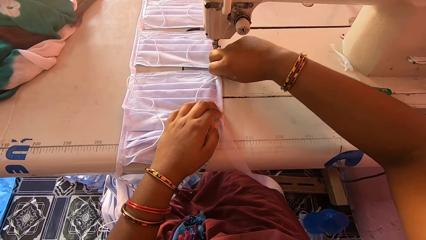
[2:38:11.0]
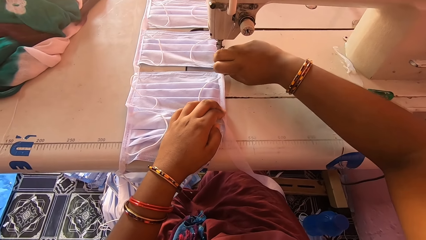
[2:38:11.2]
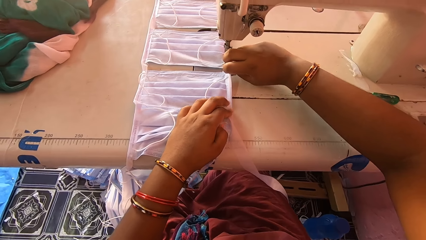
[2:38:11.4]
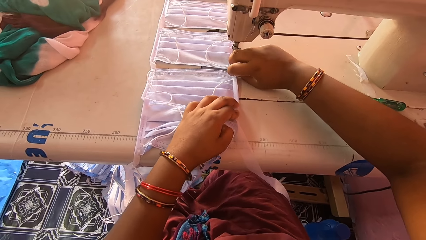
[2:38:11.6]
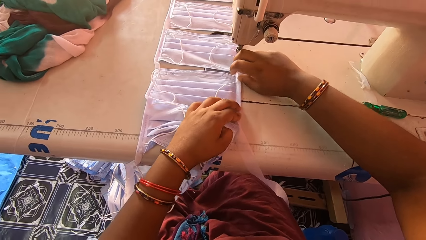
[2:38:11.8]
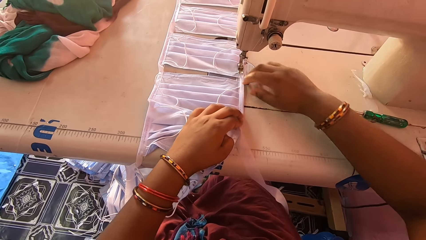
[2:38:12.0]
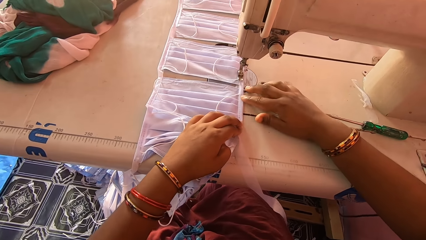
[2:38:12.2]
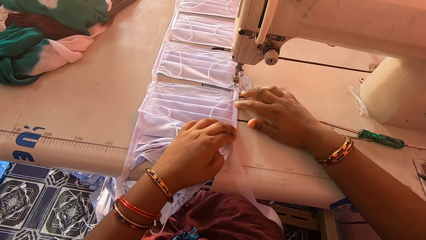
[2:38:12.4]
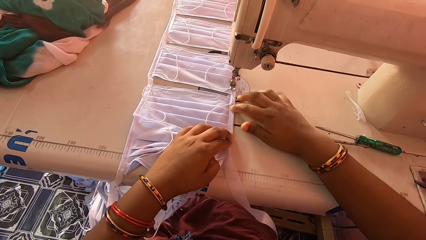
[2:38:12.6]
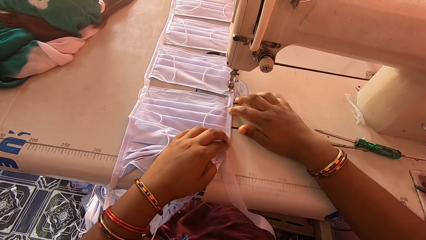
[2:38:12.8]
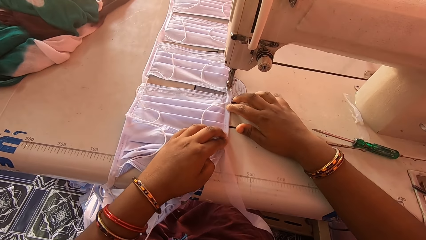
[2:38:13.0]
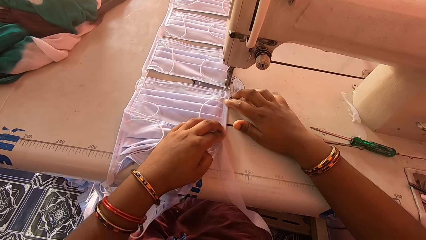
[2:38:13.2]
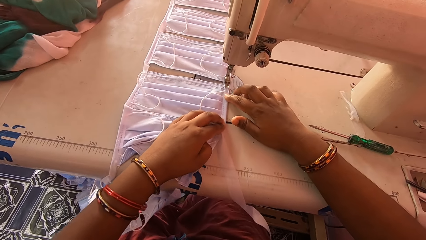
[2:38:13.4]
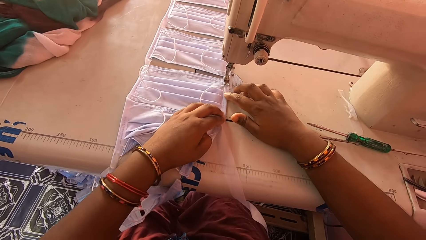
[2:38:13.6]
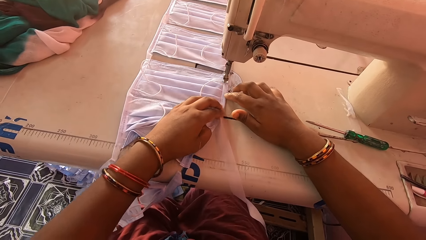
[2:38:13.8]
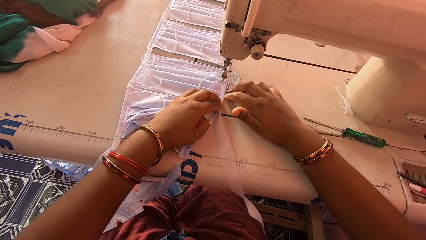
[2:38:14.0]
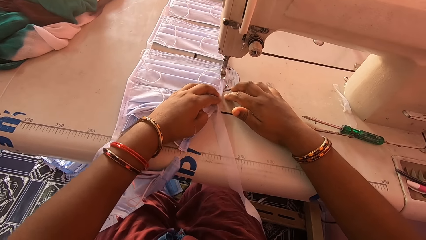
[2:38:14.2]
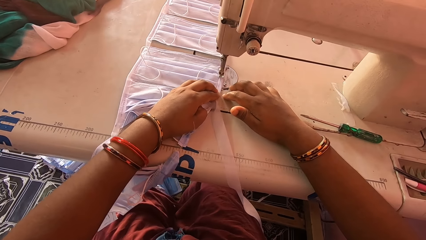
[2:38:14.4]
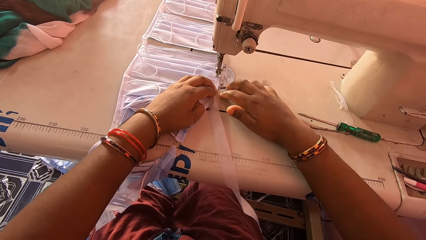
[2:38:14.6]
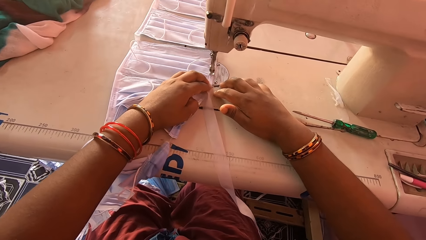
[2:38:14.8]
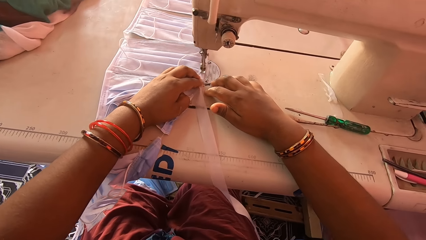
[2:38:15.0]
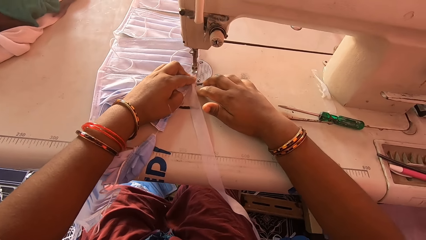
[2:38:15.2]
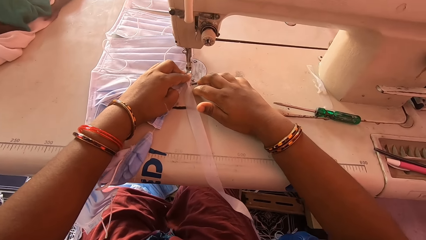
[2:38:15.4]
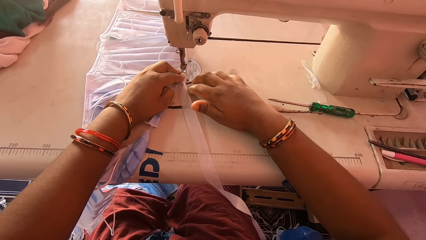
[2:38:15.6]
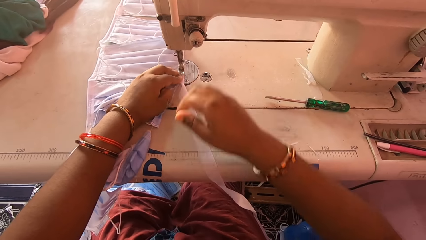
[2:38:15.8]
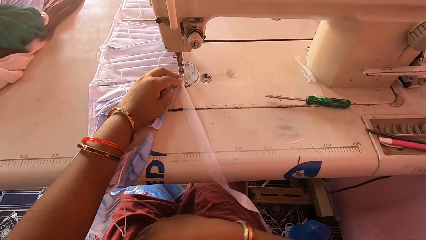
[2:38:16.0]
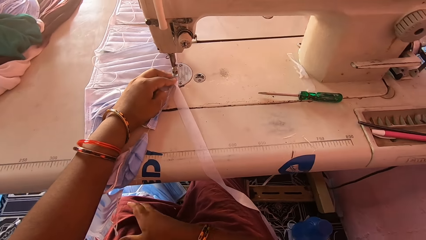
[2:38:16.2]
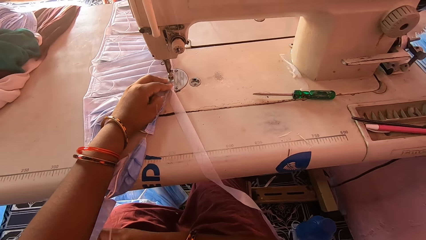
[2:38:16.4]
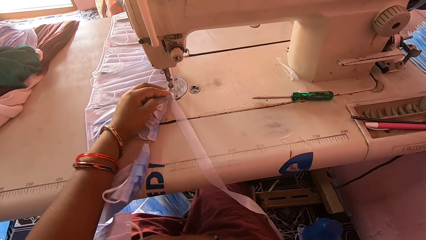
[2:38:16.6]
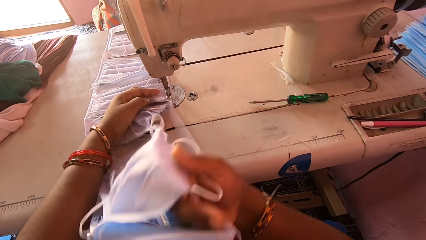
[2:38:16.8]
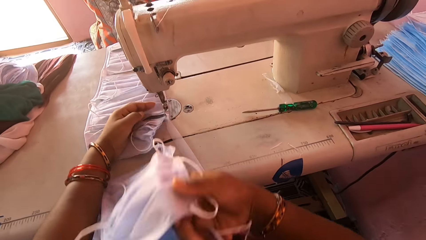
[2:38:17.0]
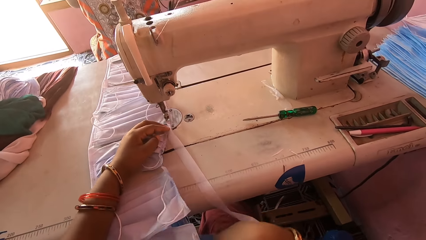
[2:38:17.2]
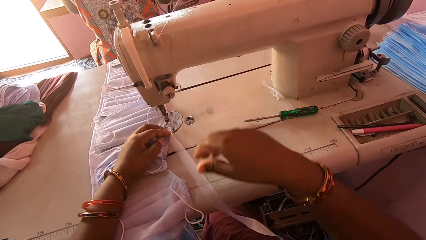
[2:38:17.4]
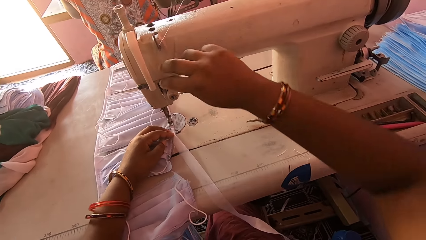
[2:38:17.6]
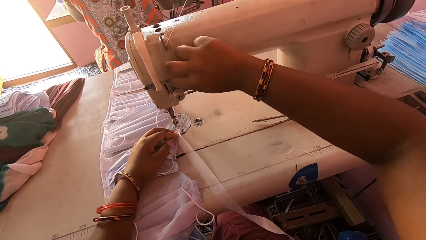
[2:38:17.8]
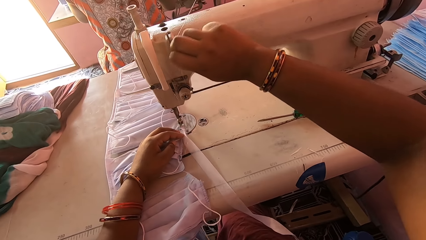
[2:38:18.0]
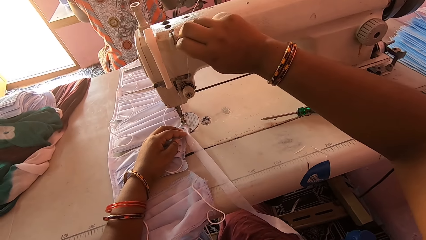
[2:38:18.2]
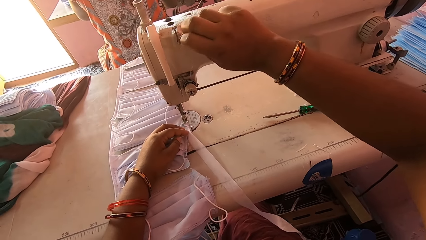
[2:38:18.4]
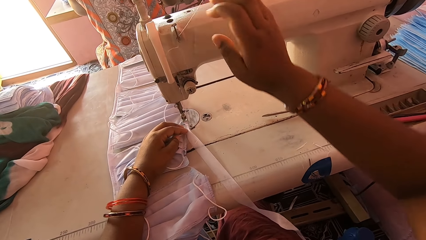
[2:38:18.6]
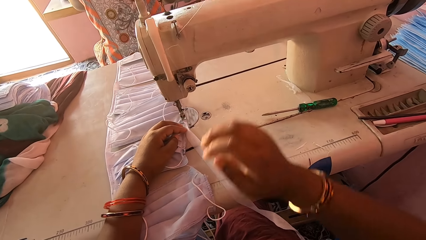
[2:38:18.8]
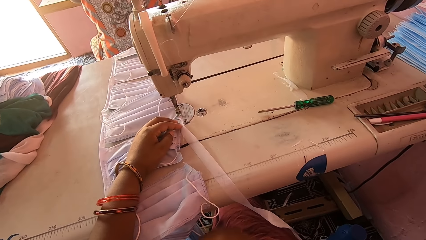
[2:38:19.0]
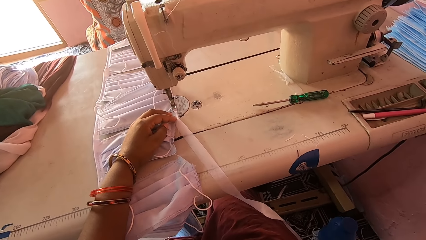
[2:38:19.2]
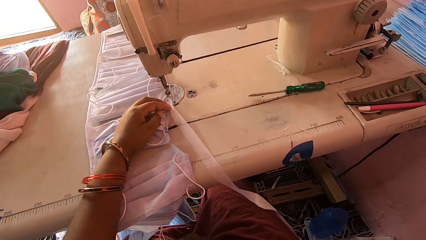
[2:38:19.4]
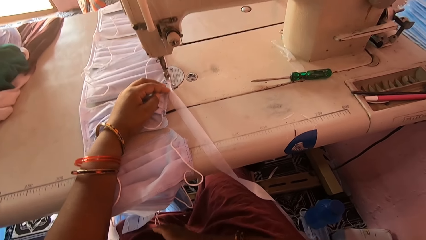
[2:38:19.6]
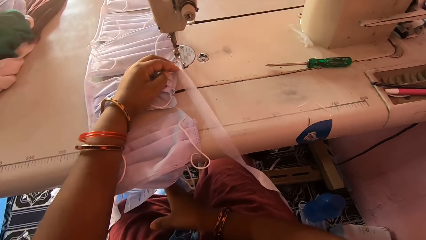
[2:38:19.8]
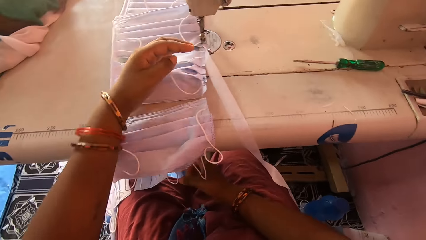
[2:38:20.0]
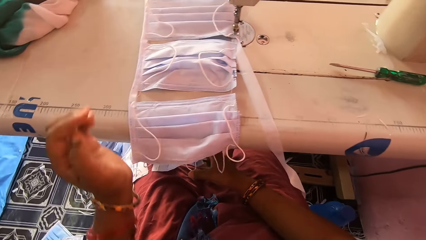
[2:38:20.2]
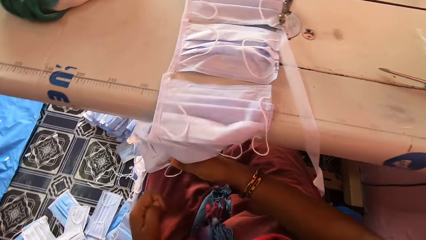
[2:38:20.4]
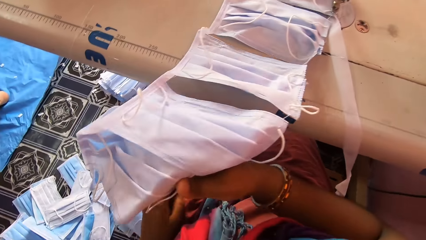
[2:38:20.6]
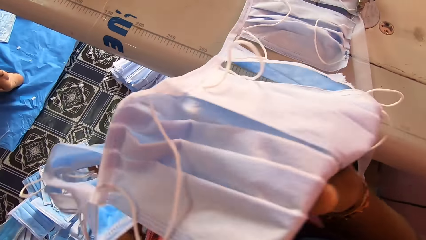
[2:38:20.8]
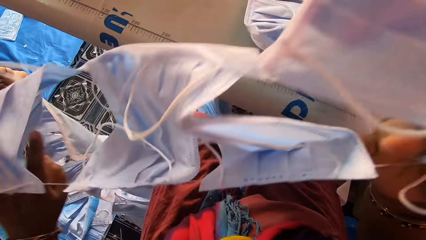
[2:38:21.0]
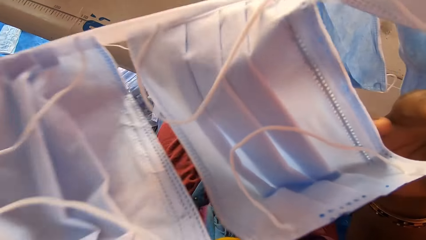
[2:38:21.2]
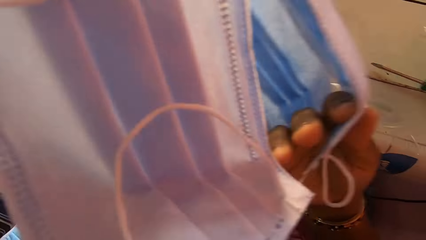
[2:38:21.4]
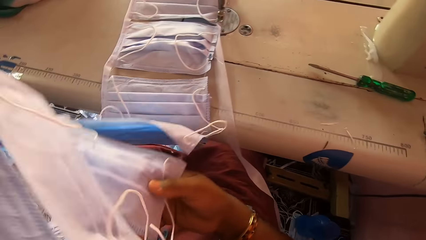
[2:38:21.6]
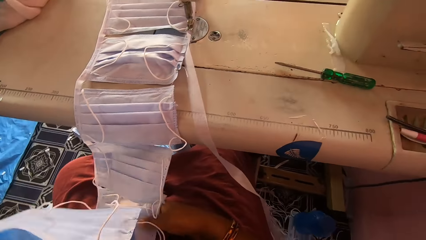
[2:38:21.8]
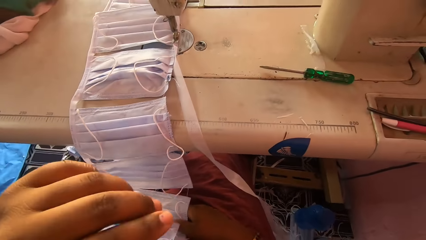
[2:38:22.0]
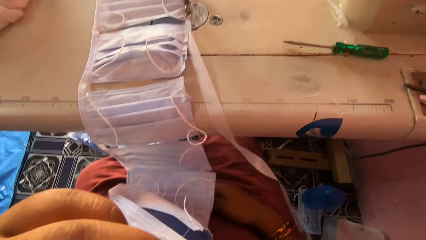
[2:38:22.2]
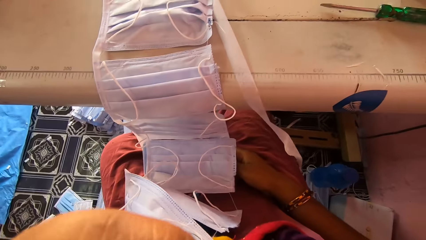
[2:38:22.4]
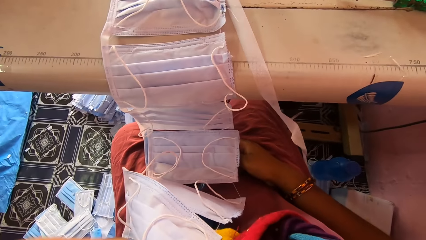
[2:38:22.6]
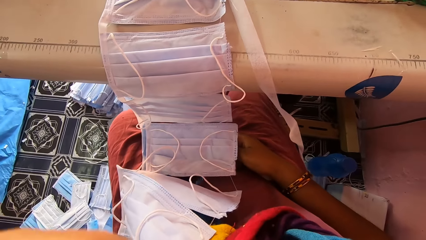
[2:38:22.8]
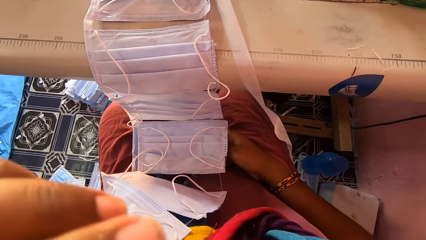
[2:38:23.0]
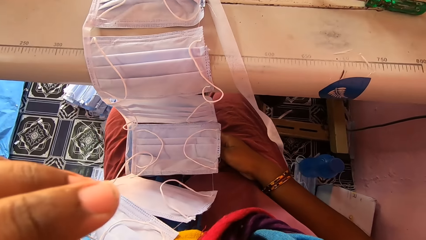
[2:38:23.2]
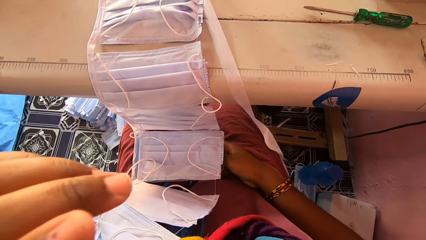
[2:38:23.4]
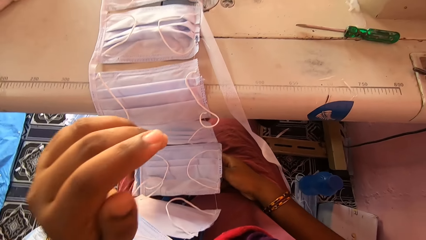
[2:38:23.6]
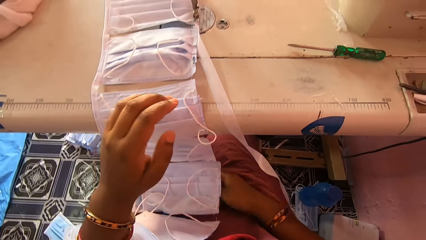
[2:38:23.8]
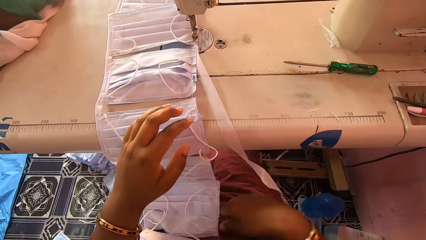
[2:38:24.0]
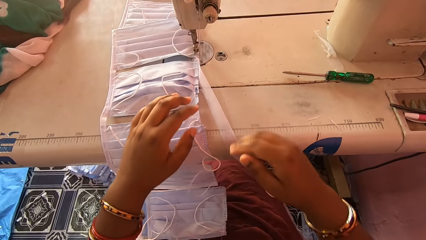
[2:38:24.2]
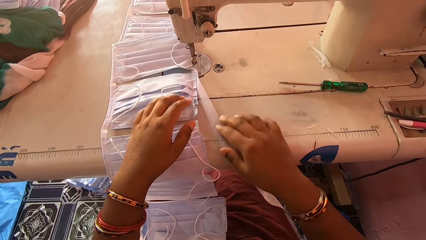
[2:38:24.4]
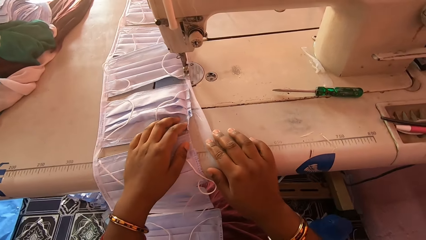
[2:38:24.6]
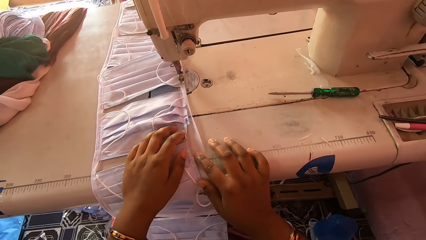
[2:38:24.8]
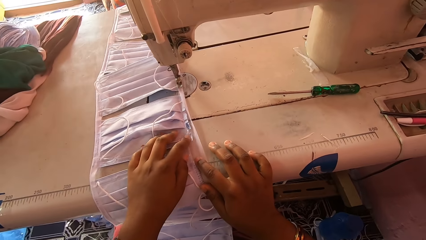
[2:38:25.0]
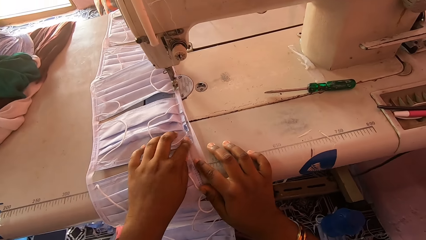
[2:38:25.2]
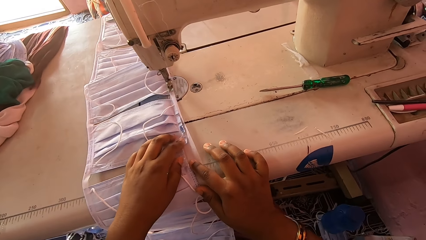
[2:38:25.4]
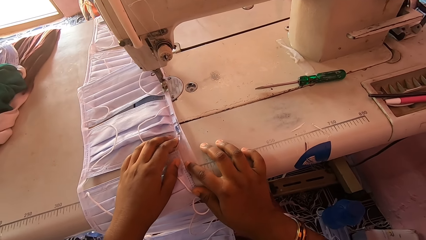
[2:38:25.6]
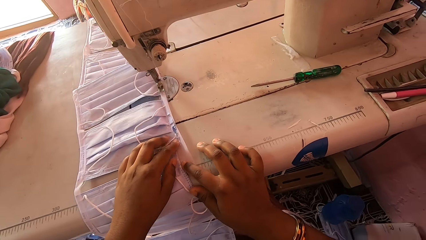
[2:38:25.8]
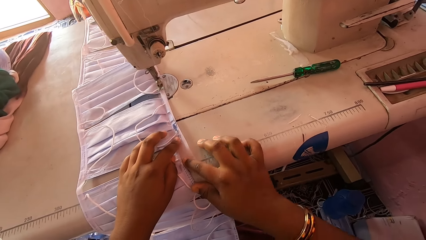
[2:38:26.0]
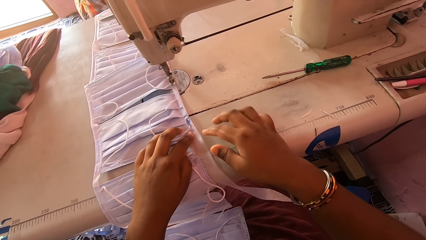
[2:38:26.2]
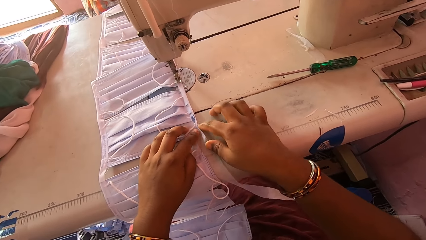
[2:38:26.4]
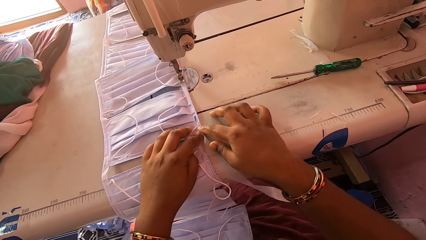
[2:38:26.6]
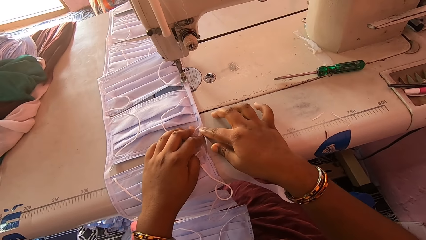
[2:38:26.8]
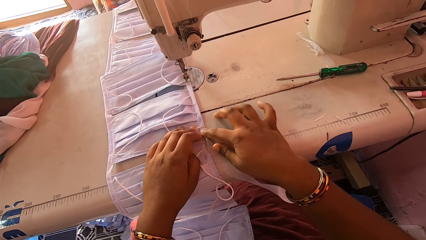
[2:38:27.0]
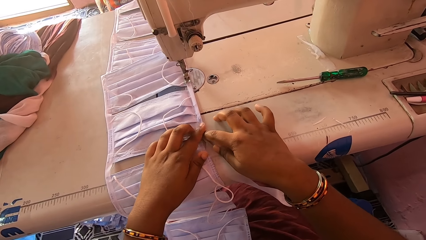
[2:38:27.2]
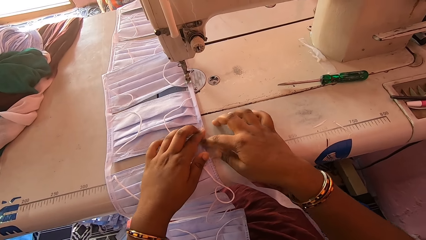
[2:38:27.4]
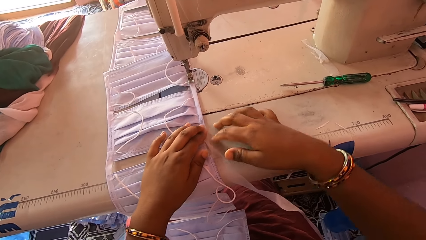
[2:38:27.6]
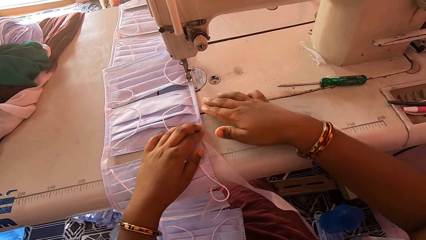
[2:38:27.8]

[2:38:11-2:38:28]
The camera wearer sews the nose mask with the sewing machine. She adjusts nose masks under the machine bed with her right hand. She adjusts the thread on the needle thread assembly of the machine with her right hand. She pulls the thread. She adjusts the nose masks under the machine bed with her hands. She folds the stay tape around the edge of a nose mask with her hands.
